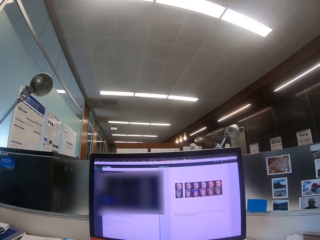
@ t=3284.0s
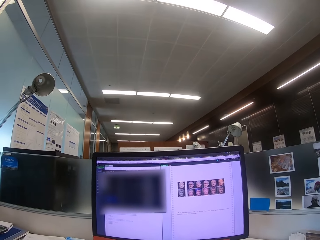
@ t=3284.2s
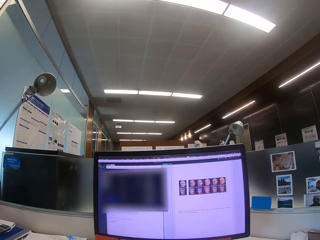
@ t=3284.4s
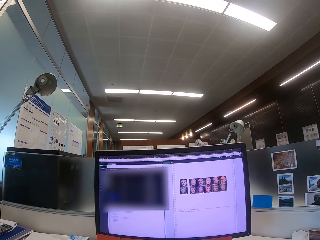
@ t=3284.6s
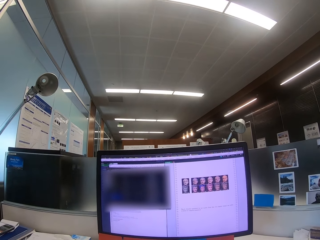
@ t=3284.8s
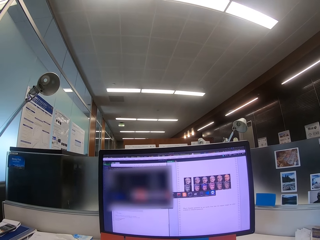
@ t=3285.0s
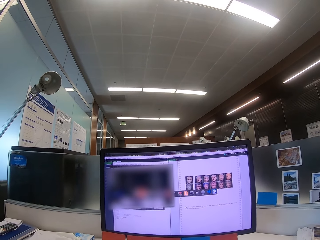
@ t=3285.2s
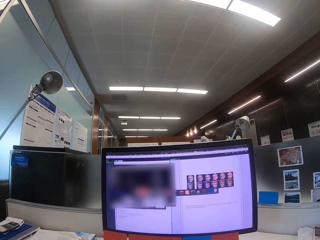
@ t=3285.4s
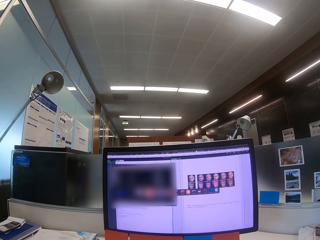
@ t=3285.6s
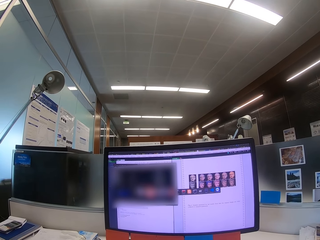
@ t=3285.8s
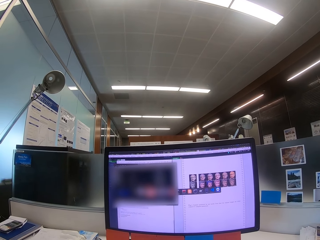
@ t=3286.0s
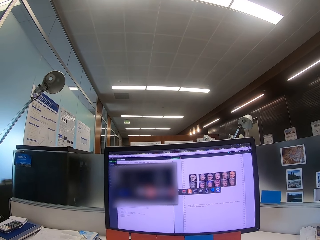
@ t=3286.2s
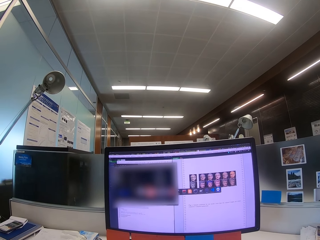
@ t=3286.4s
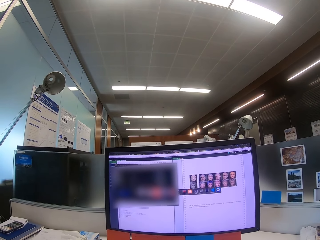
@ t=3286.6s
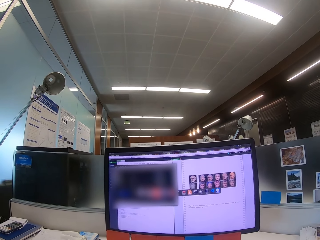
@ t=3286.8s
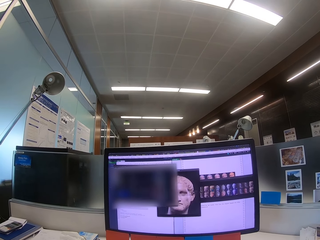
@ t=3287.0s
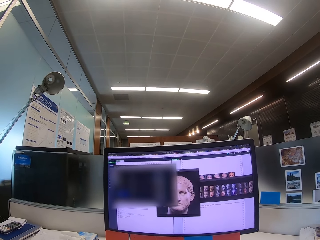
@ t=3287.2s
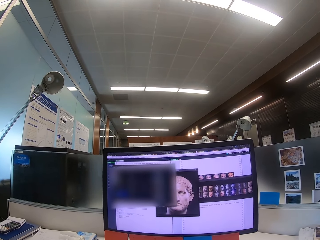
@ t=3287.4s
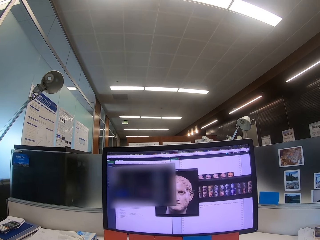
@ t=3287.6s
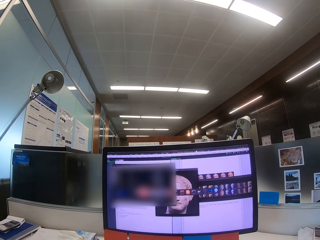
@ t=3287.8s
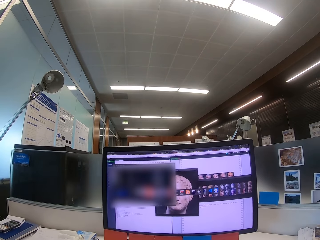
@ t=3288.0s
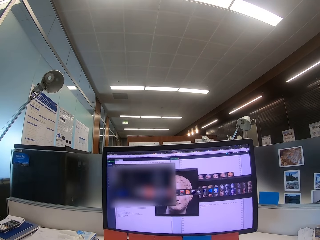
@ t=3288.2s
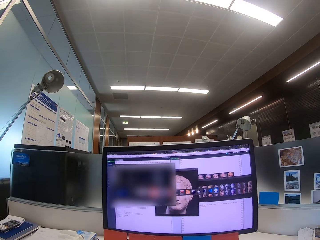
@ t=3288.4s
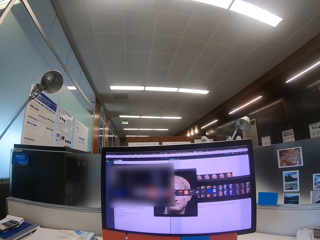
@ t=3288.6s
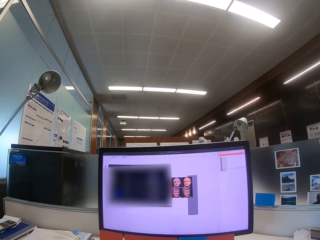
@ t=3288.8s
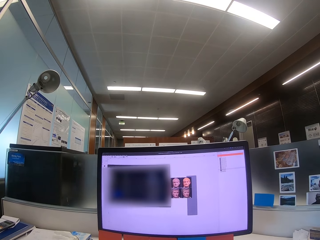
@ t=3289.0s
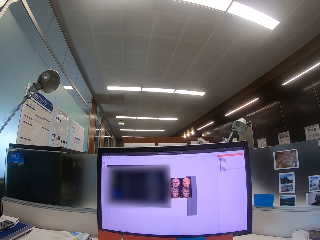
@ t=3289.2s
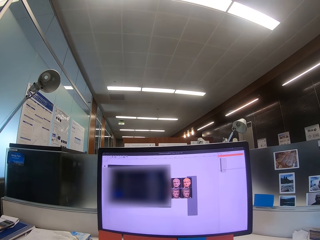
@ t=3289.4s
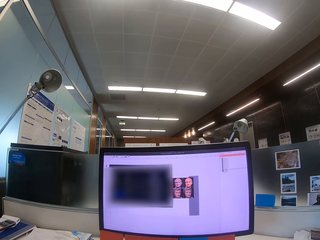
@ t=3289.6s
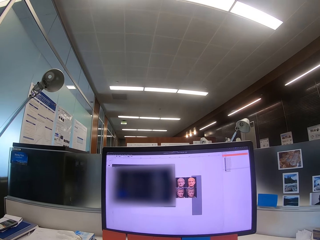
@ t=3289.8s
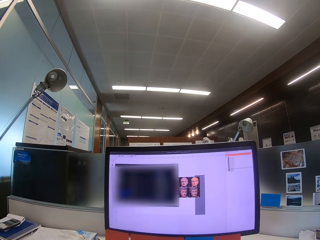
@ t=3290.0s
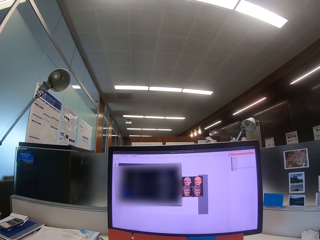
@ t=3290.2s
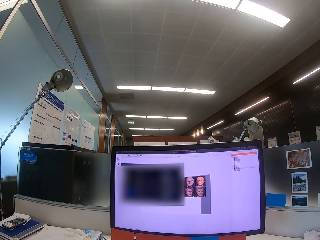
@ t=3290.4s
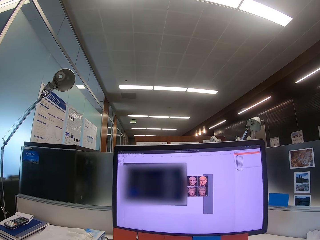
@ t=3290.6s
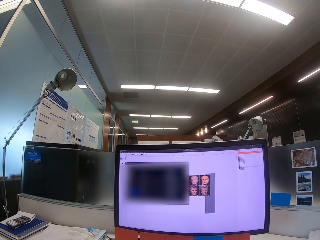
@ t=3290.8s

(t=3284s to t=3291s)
The camera wearer operates the machine.
